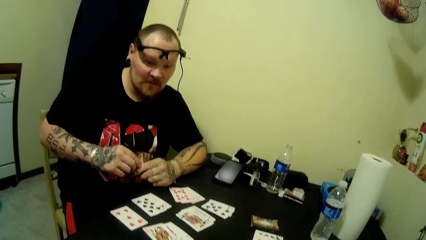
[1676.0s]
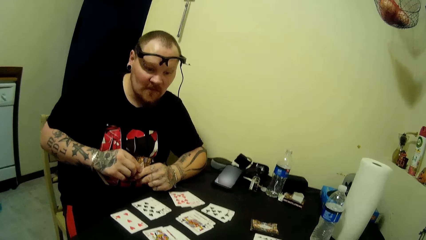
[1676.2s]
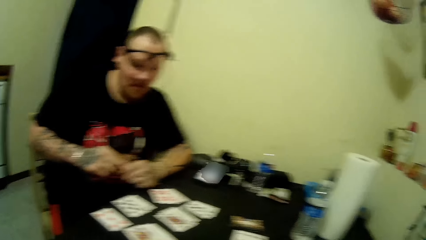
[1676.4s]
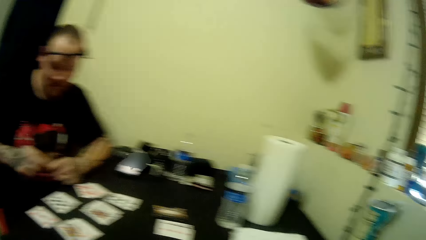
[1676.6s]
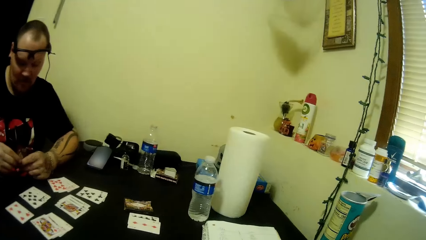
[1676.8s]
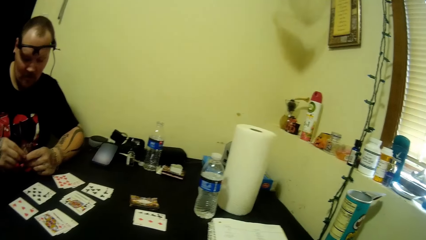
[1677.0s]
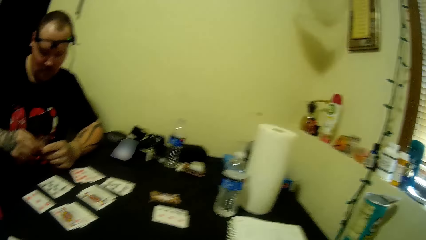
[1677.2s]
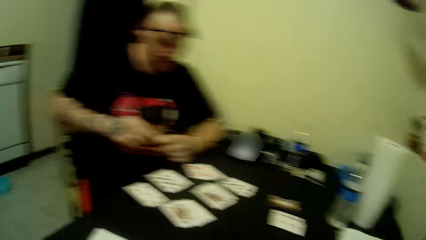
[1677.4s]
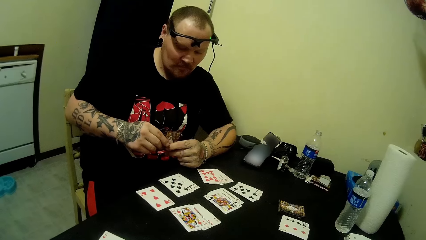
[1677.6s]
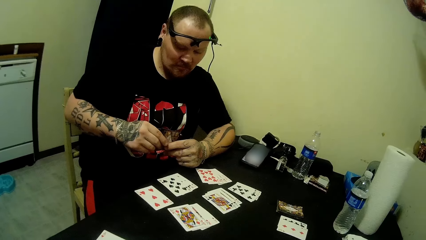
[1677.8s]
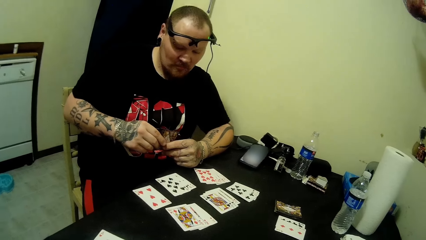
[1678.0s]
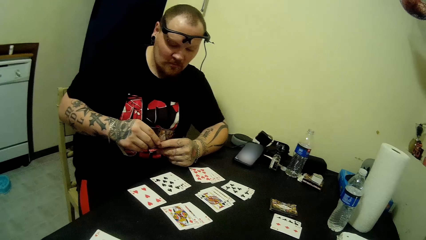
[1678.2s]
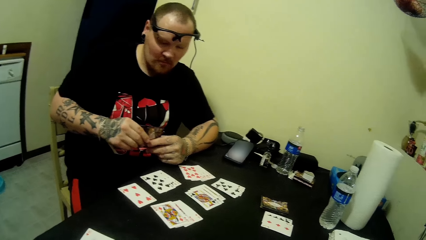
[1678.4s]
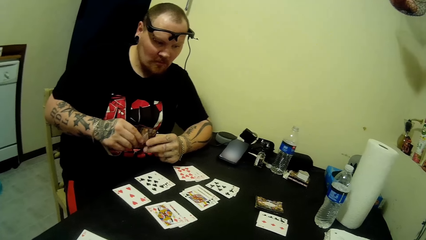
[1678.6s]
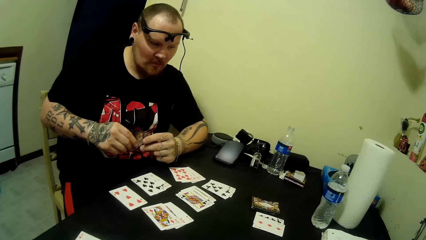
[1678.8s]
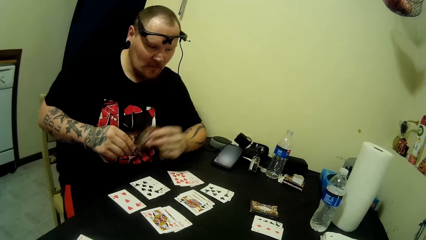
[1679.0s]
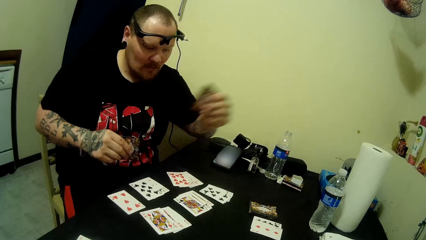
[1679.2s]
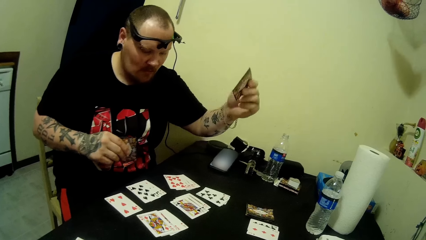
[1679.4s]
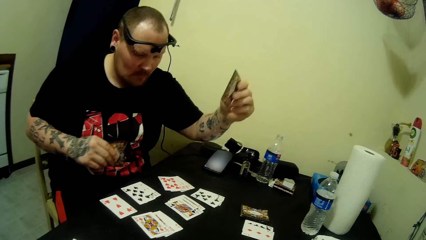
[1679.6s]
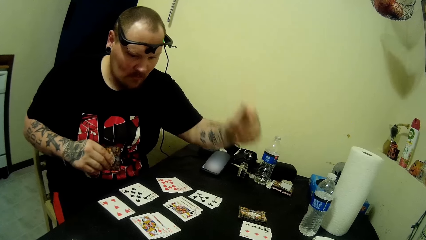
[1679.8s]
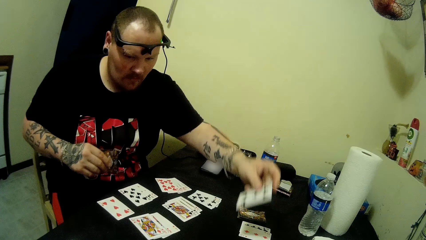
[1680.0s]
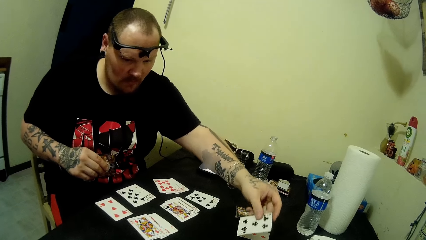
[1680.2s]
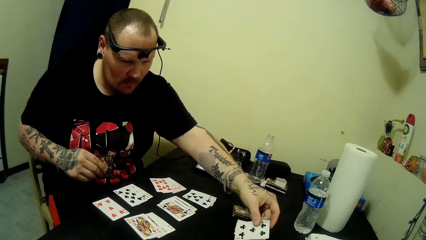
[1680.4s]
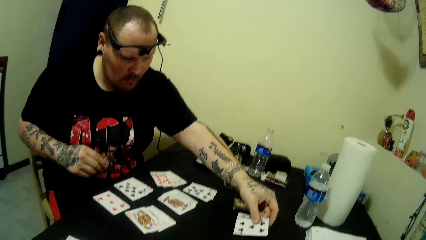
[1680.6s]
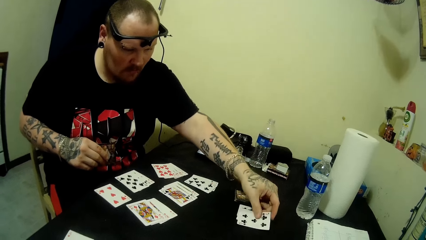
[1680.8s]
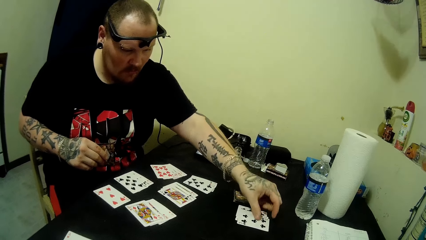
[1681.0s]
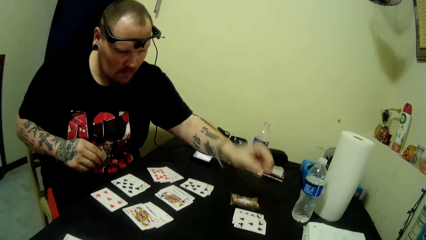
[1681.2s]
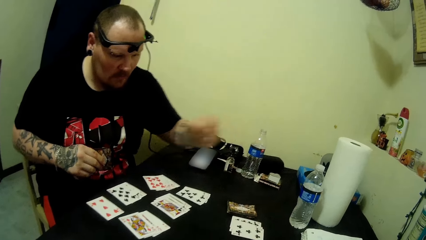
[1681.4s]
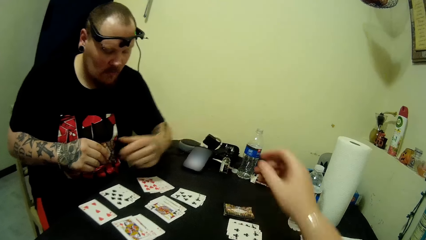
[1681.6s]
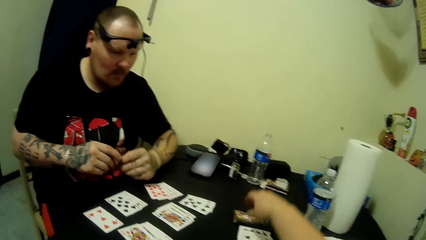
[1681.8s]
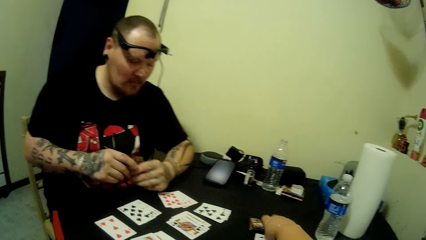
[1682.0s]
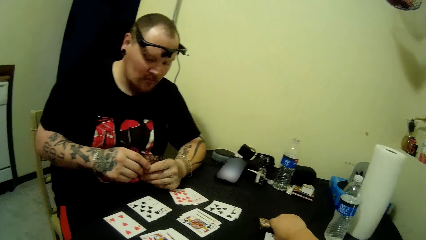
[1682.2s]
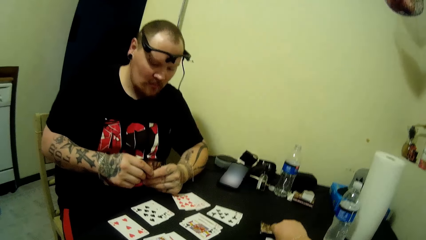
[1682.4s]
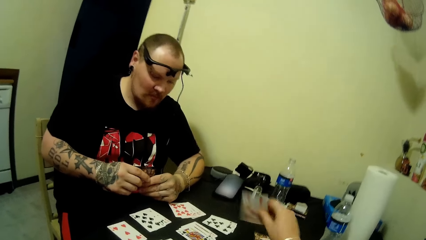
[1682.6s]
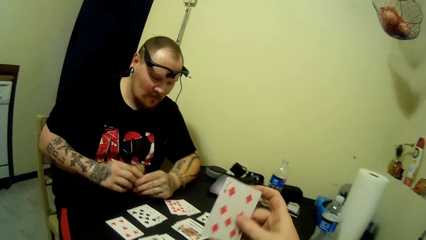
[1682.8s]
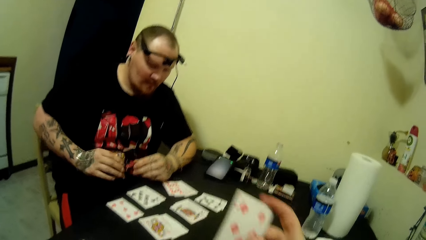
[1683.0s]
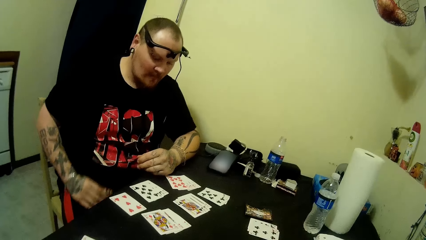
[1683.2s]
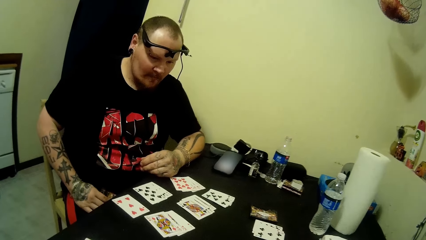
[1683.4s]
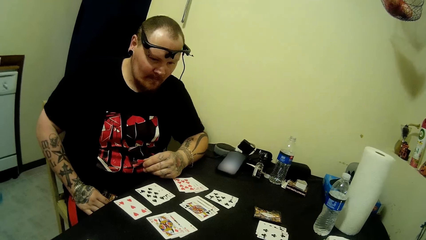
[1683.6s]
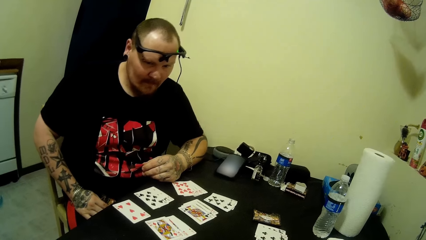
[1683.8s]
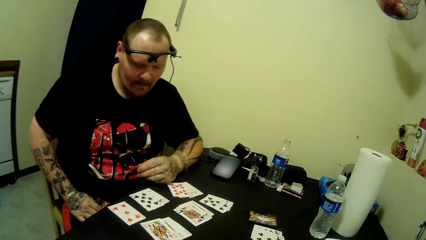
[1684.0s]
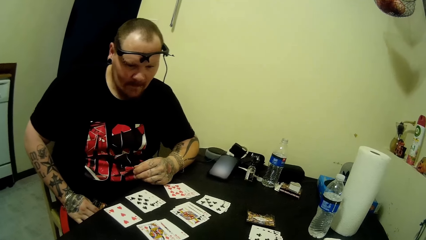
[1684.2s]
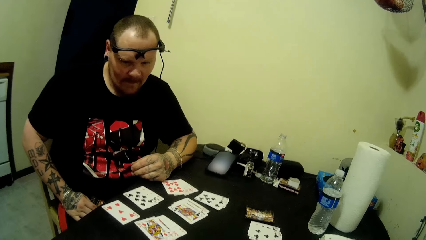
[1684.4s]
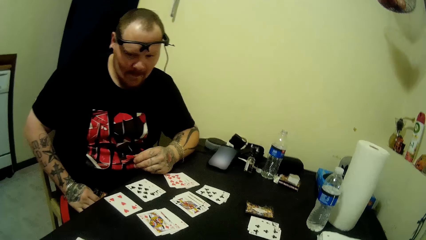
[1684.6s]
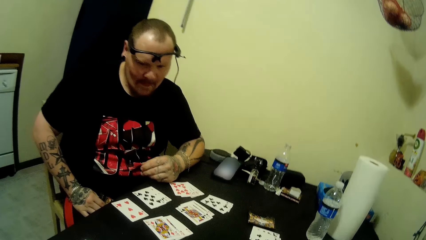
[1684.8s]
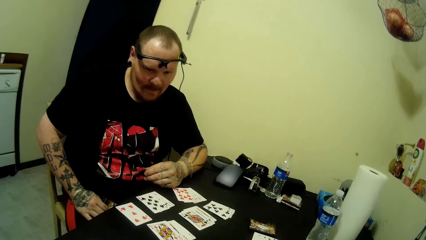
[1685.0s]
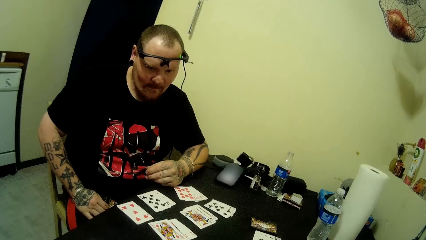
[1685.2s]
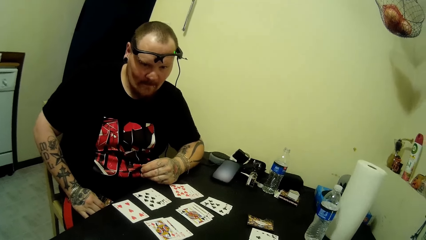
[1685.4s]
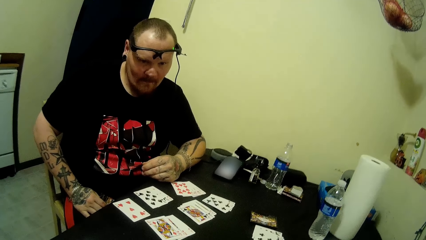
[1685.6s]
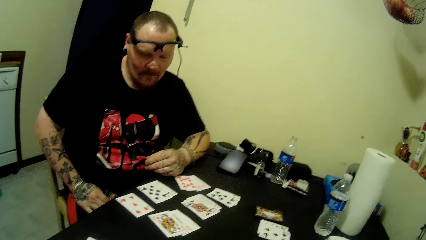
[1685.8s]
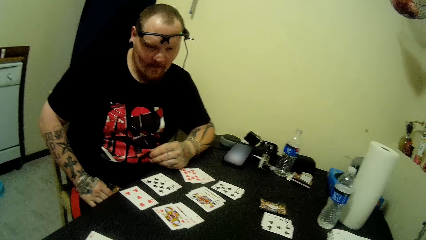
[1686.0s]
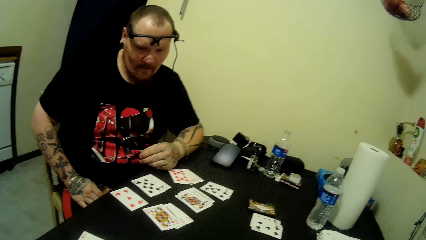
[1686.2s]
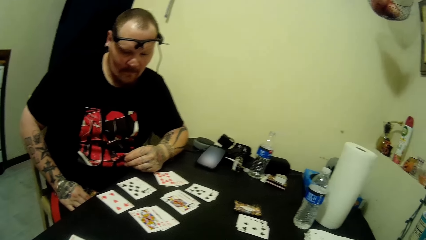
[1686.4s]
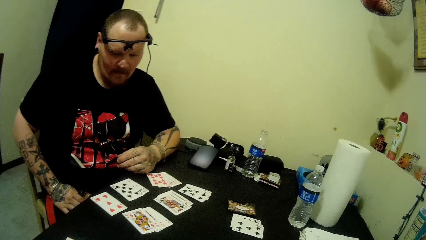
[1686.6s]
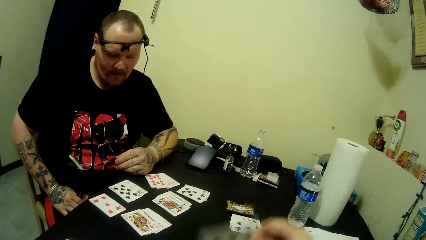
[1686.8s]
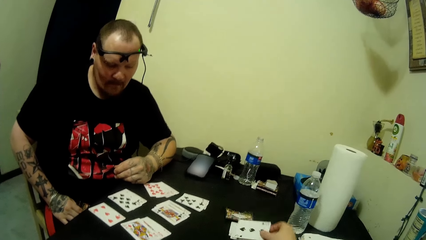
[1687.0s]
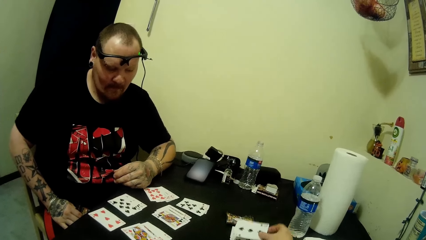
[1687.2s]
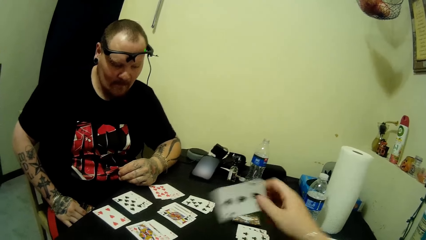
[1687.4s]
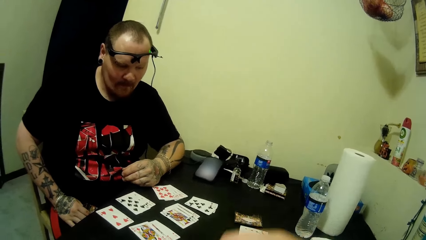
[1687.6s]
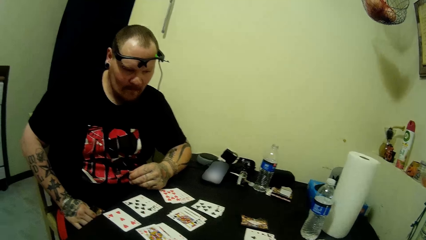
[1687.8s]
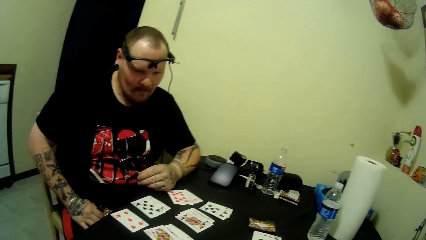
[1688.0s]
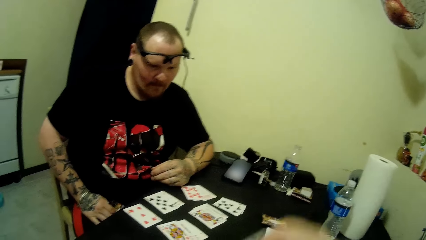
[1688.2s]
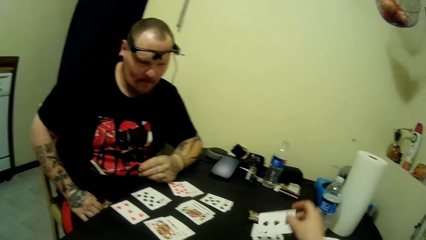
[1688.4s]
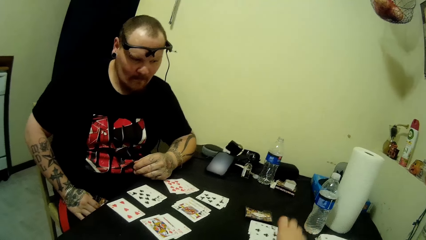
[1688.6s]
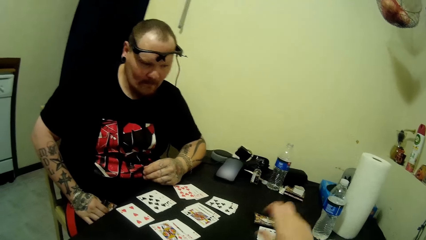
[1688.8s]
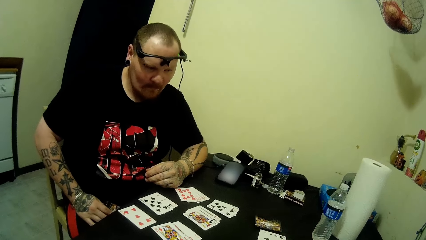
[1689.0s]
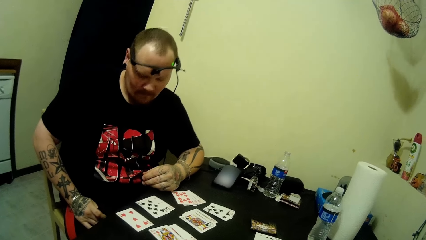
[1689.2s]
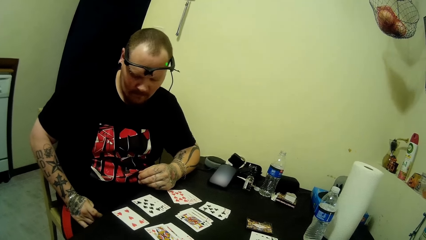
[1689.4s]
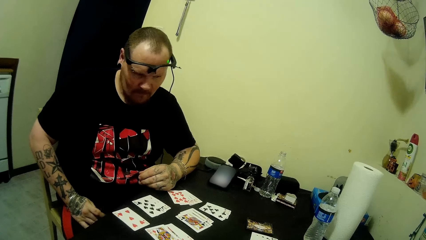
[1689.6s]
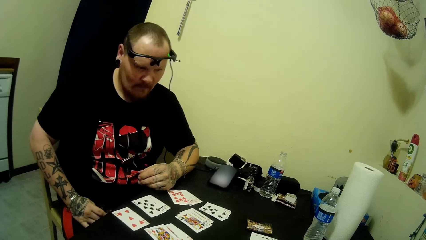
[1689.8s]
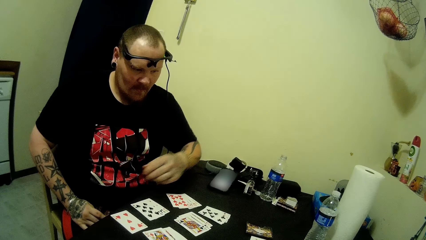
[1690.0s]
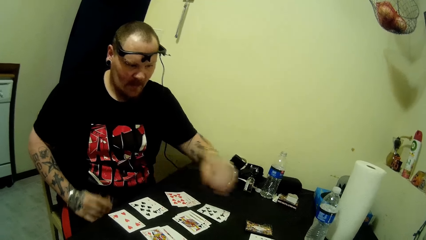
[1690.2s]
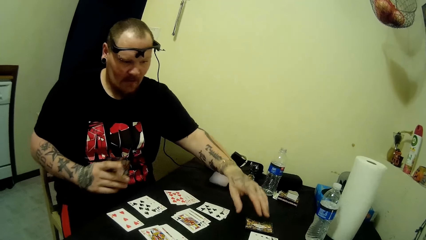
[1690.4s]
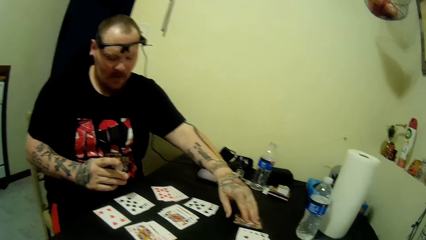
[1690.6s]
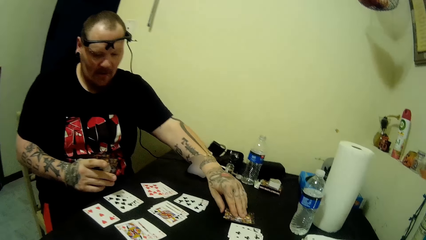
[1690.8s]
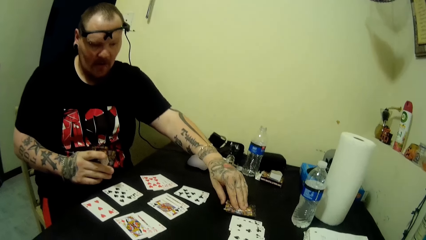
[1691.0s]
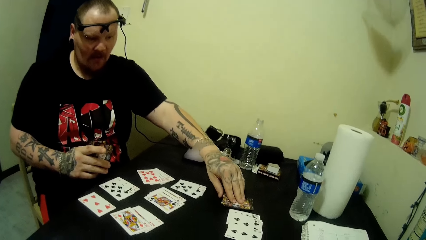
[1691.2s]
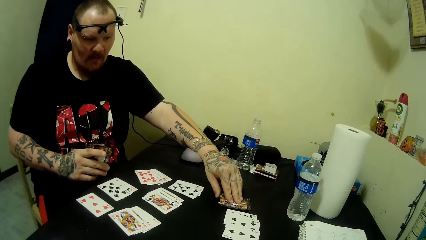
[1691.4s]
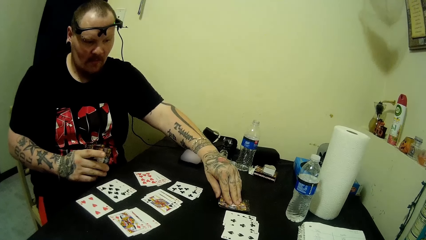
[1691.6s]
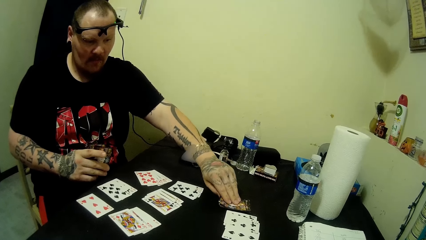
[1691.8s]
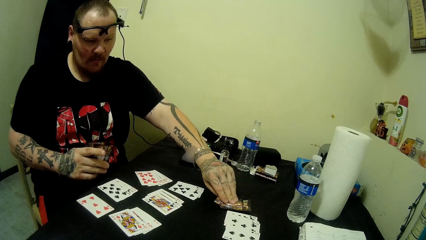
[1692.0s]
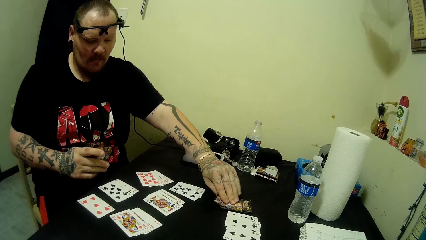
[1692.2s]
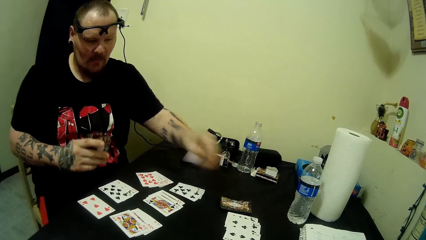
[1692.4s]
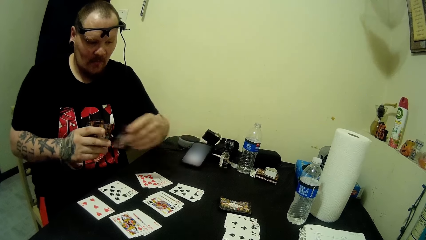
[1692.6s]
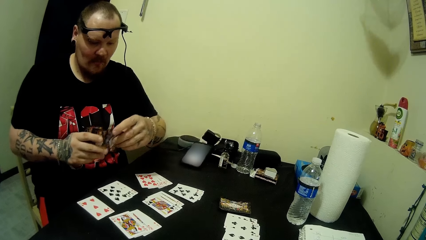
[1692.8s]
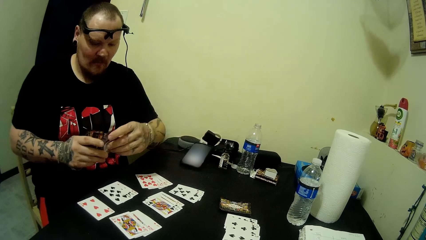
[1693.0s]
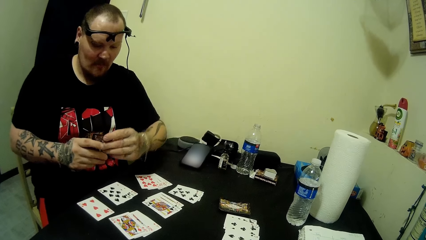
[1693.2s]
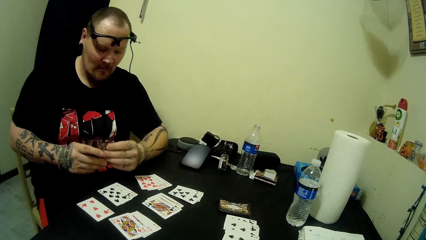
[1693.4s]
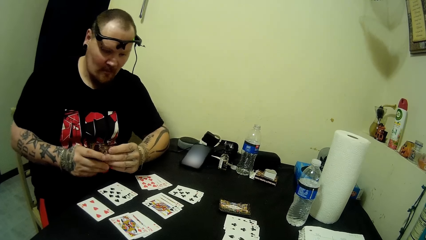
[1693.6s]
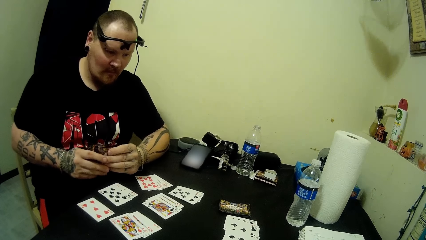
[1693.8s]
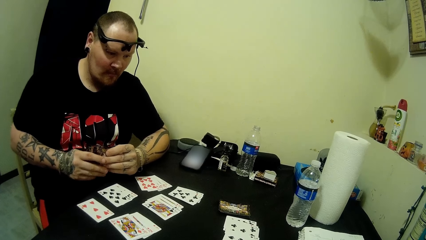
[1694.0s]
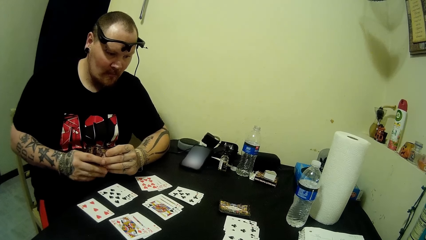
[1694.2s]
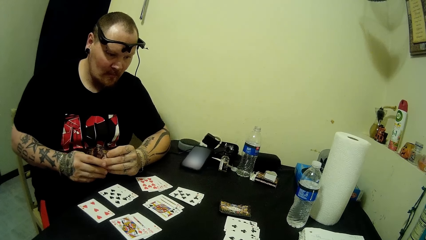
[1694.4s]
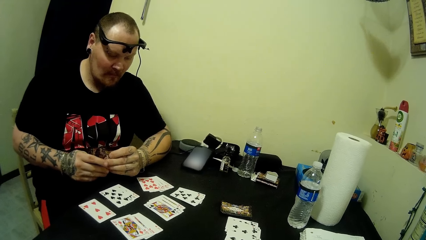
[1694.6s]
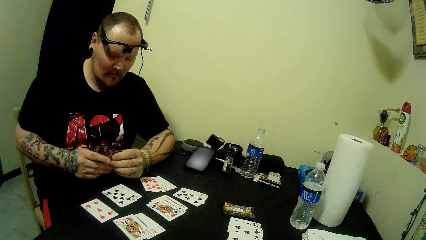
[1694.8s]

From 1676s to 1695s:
A man interacts with the camera wearer. The man places a card on the table. The camera wearer picks a card from the table. The man looks at the cards. The camera wearer drops a card on the table. The man picks cards from the table.
